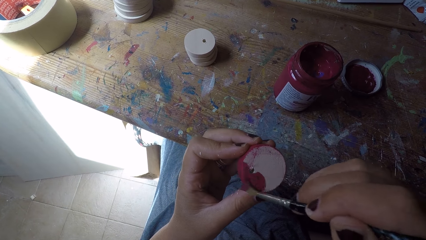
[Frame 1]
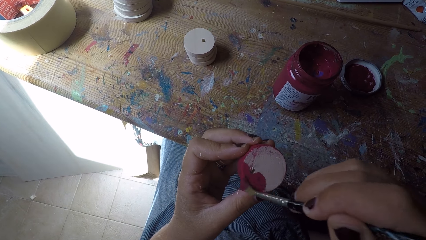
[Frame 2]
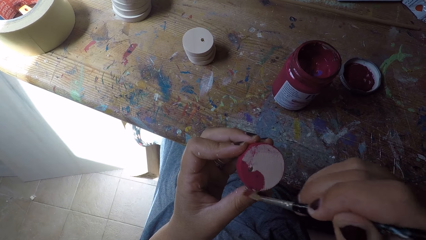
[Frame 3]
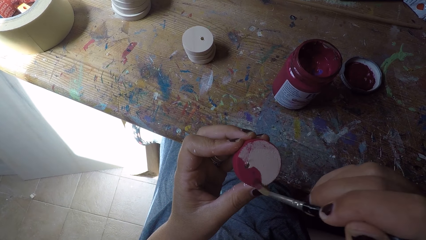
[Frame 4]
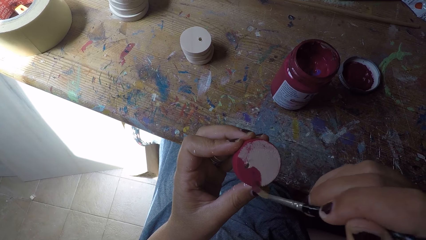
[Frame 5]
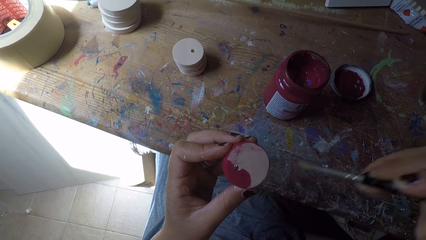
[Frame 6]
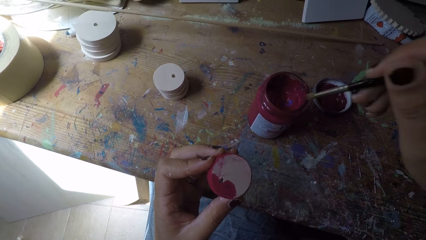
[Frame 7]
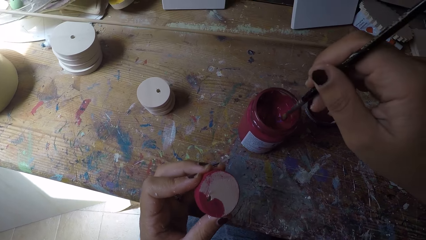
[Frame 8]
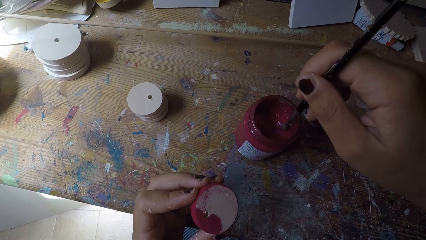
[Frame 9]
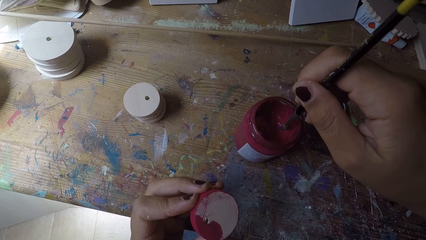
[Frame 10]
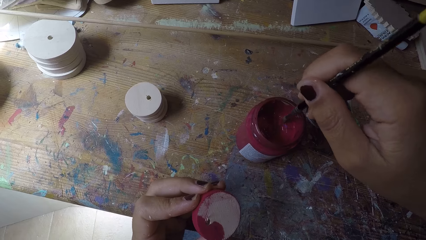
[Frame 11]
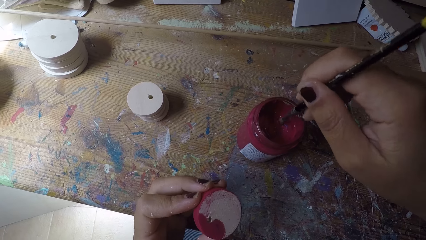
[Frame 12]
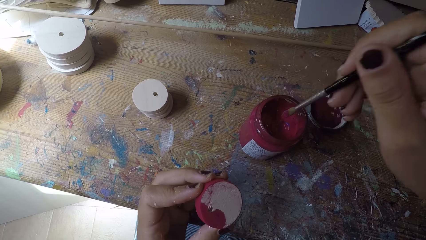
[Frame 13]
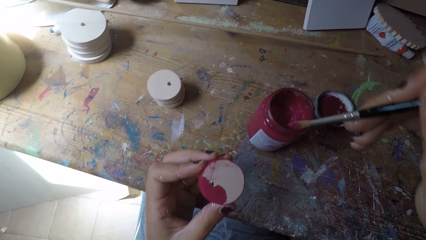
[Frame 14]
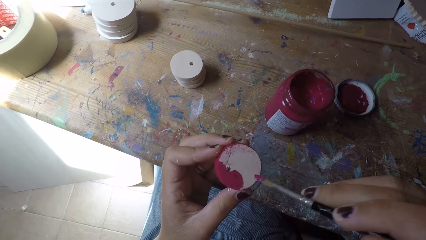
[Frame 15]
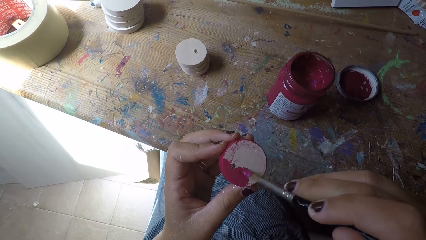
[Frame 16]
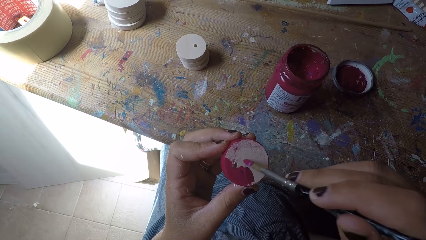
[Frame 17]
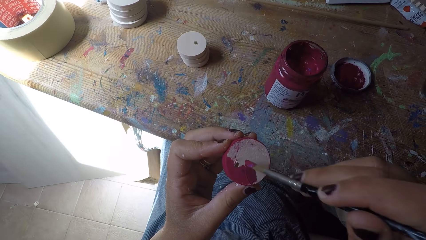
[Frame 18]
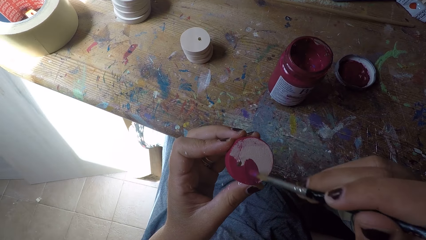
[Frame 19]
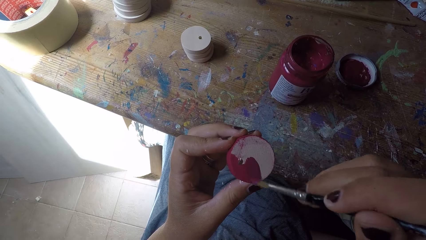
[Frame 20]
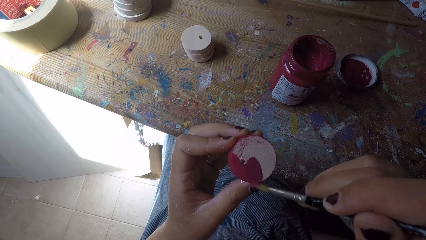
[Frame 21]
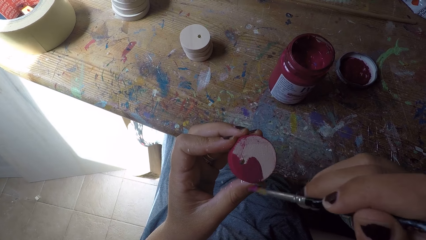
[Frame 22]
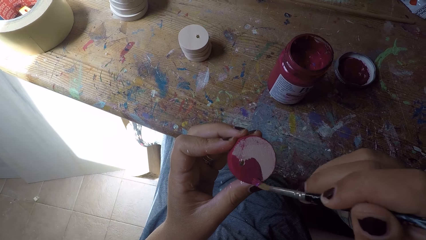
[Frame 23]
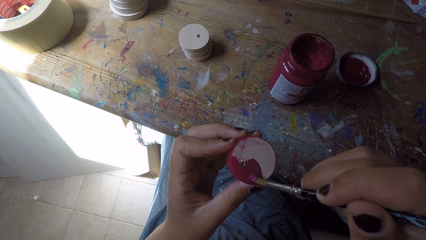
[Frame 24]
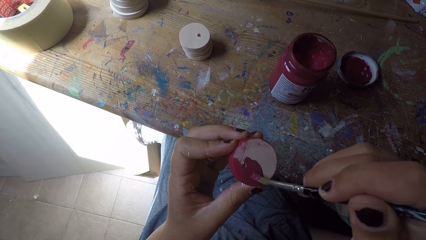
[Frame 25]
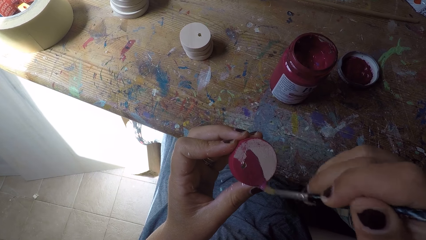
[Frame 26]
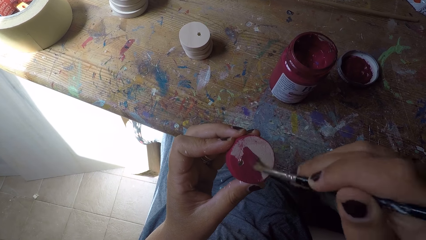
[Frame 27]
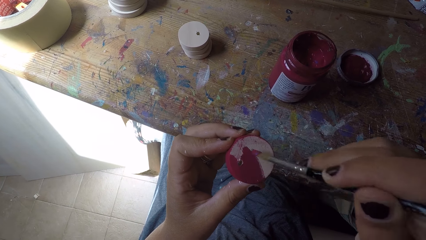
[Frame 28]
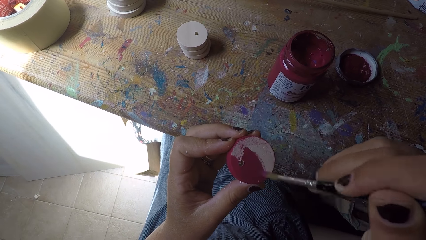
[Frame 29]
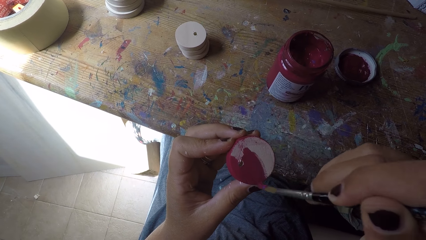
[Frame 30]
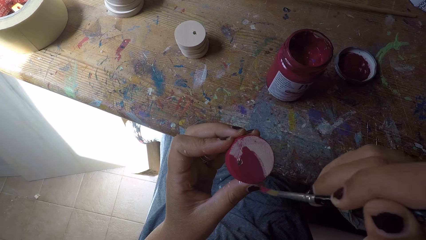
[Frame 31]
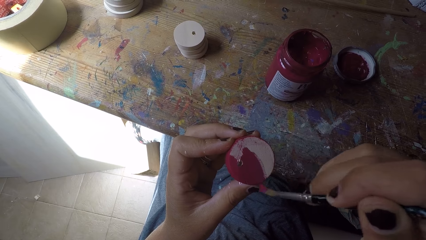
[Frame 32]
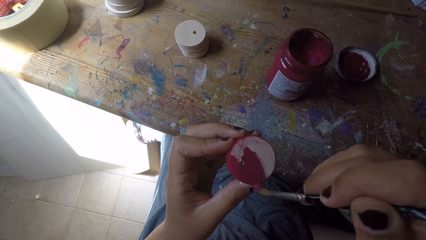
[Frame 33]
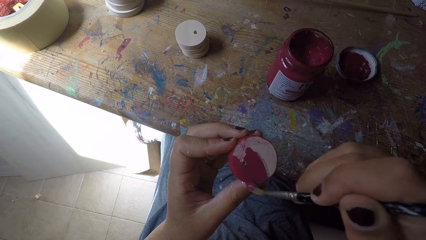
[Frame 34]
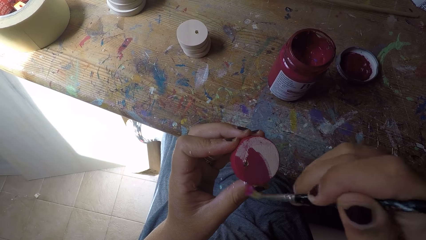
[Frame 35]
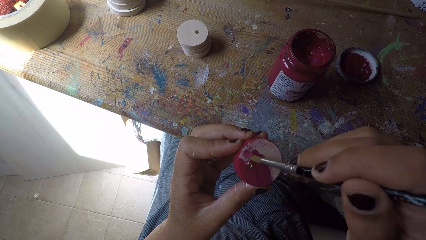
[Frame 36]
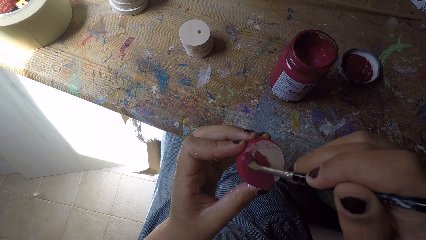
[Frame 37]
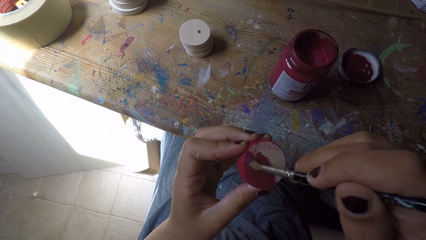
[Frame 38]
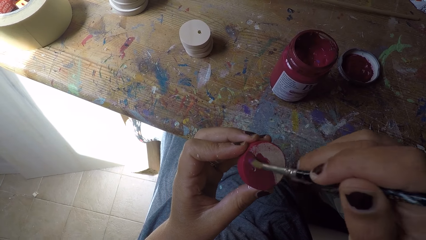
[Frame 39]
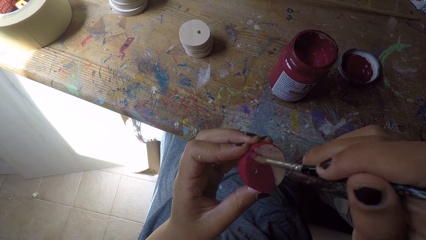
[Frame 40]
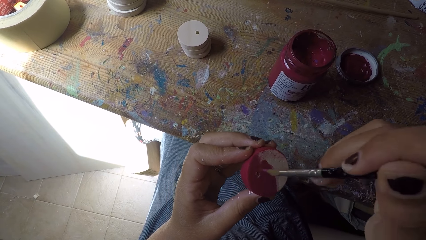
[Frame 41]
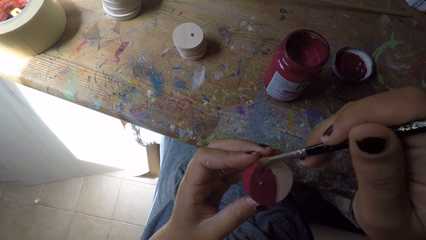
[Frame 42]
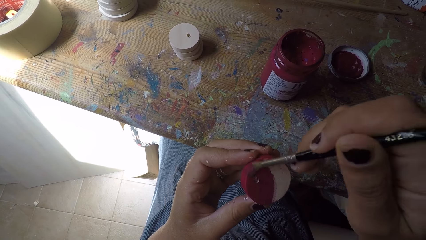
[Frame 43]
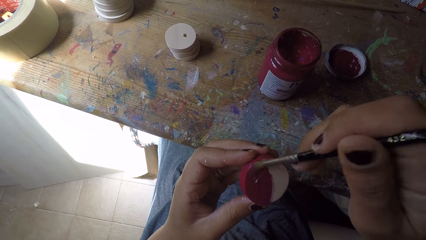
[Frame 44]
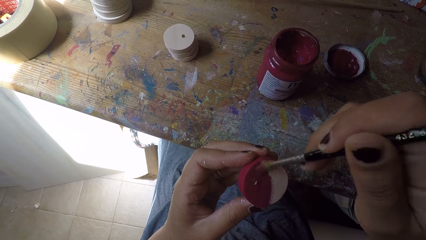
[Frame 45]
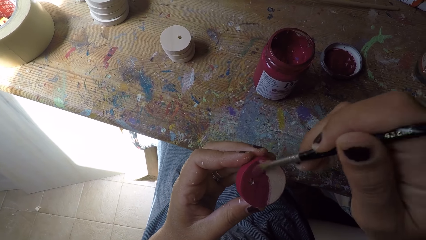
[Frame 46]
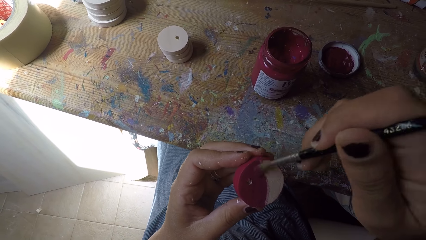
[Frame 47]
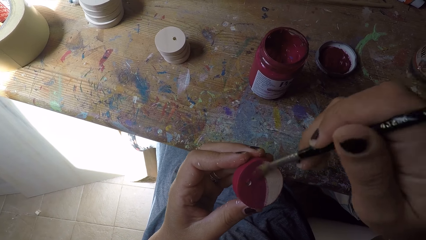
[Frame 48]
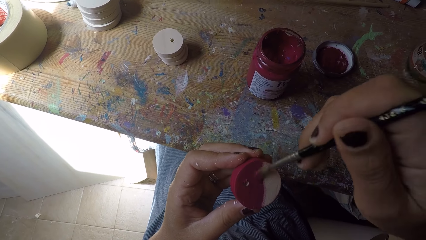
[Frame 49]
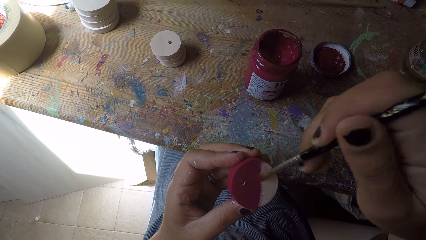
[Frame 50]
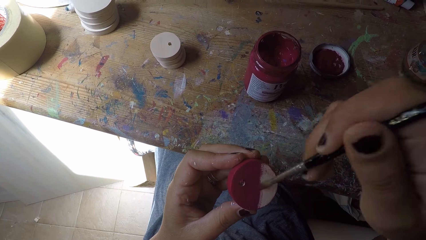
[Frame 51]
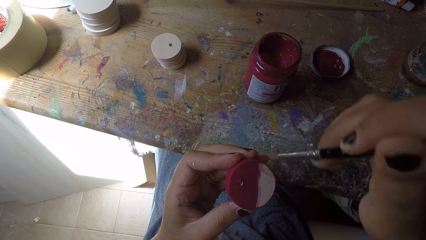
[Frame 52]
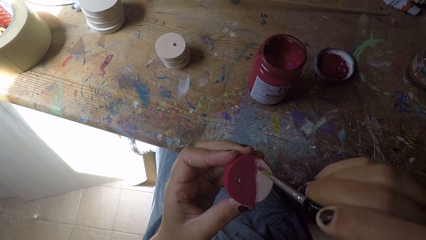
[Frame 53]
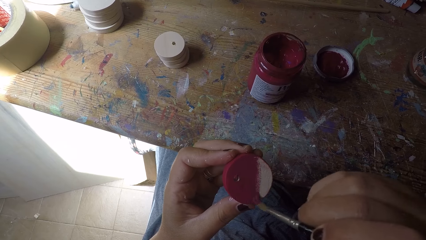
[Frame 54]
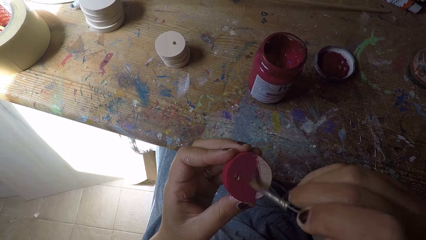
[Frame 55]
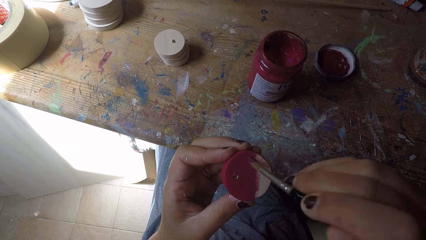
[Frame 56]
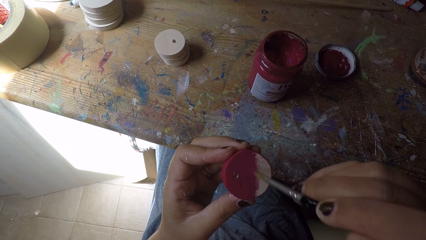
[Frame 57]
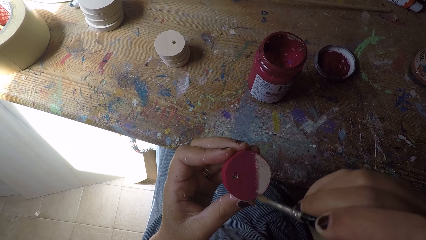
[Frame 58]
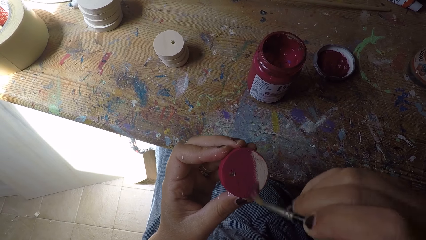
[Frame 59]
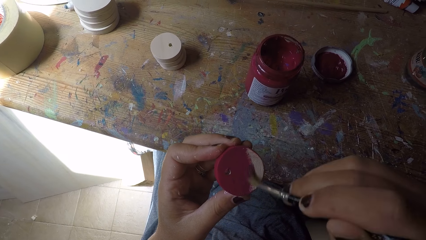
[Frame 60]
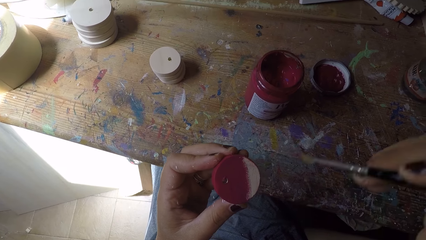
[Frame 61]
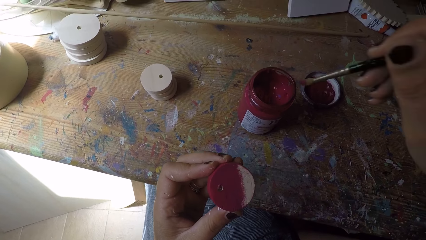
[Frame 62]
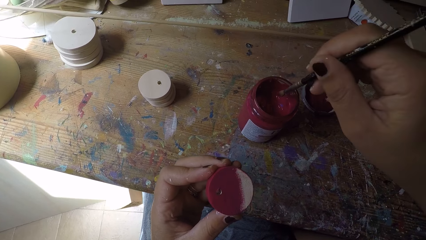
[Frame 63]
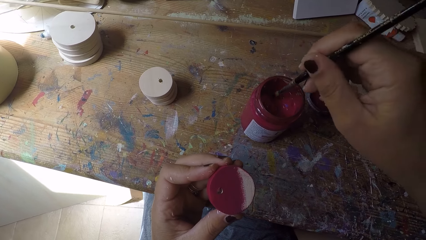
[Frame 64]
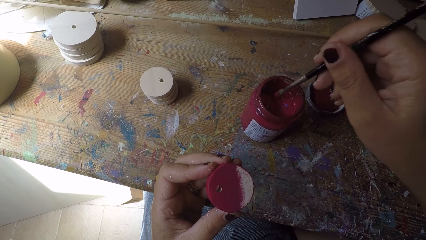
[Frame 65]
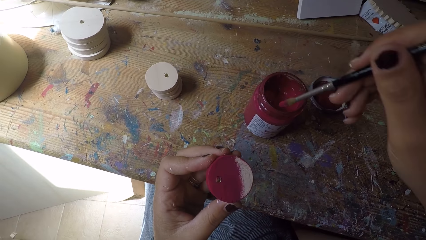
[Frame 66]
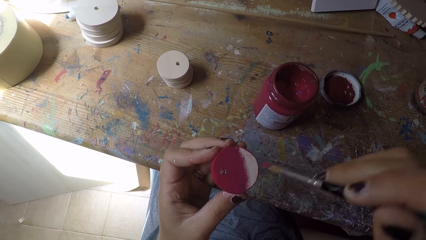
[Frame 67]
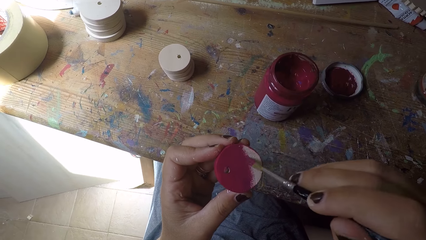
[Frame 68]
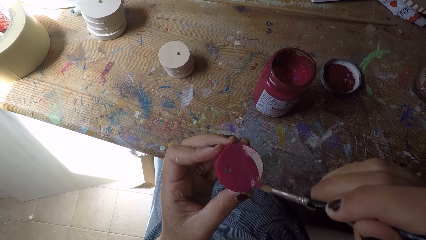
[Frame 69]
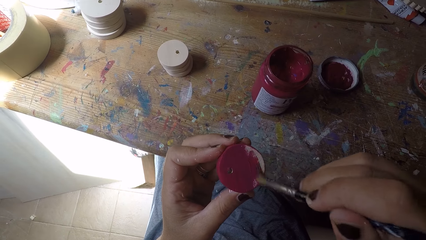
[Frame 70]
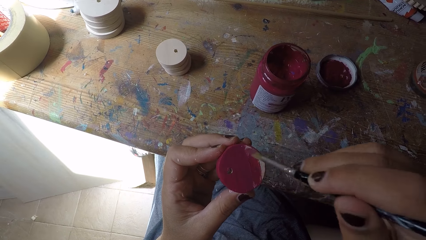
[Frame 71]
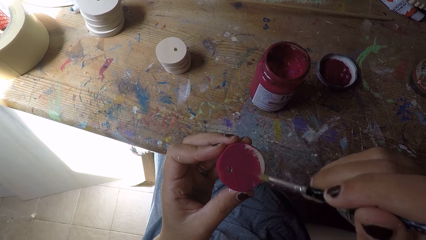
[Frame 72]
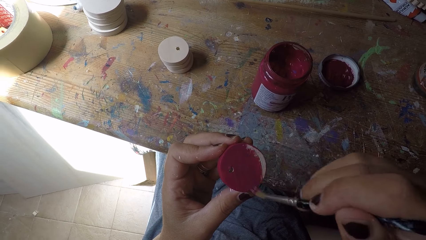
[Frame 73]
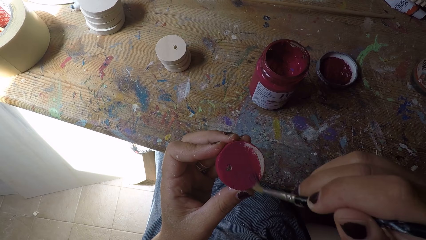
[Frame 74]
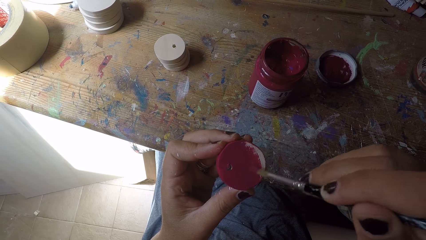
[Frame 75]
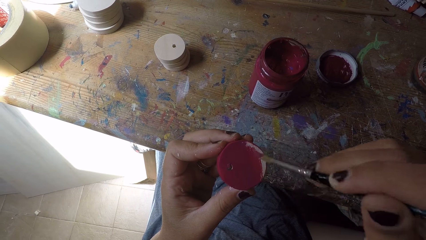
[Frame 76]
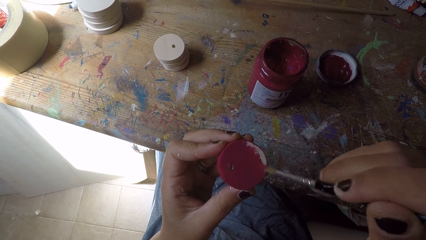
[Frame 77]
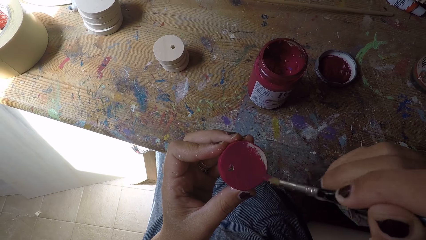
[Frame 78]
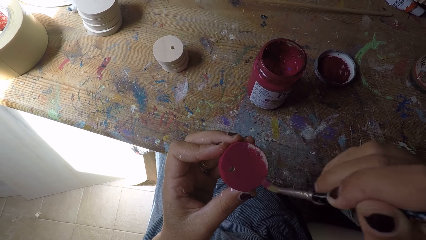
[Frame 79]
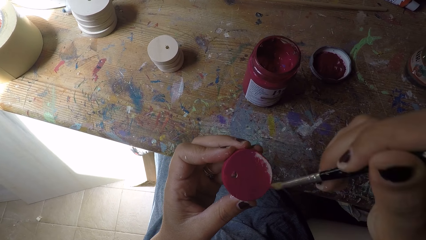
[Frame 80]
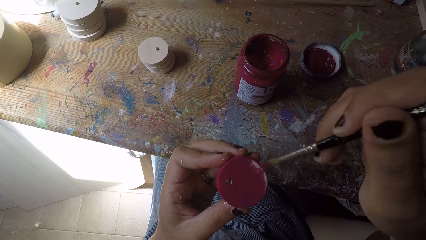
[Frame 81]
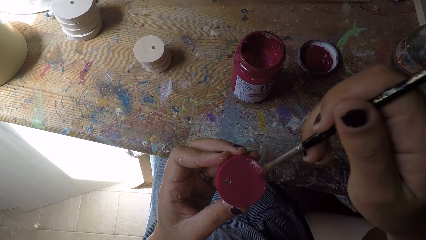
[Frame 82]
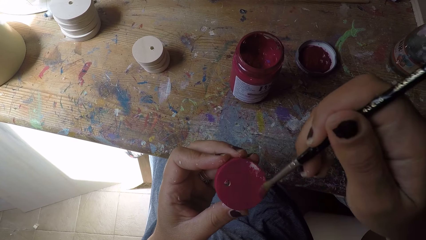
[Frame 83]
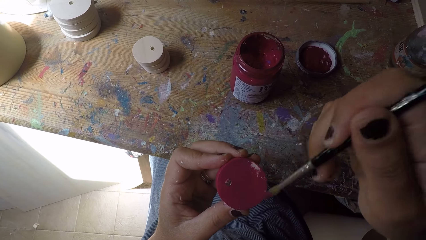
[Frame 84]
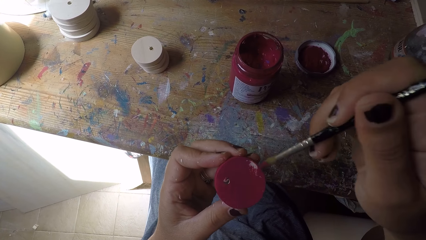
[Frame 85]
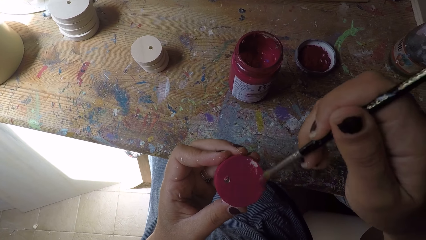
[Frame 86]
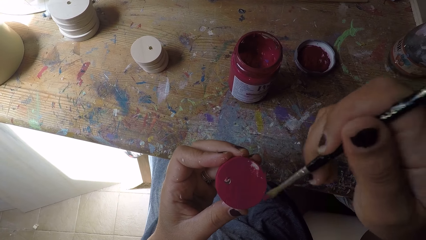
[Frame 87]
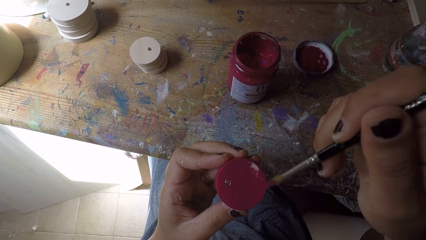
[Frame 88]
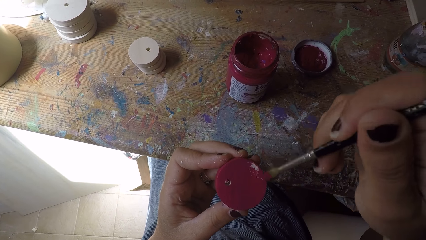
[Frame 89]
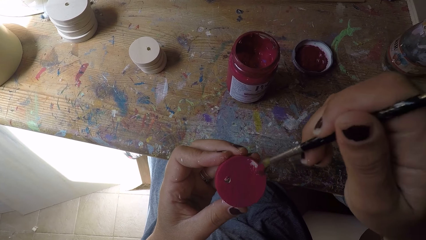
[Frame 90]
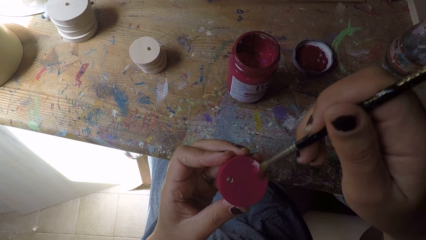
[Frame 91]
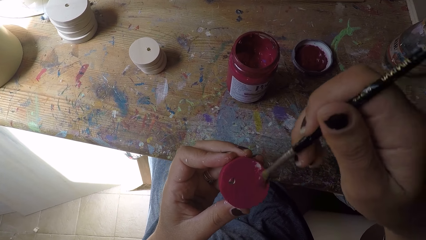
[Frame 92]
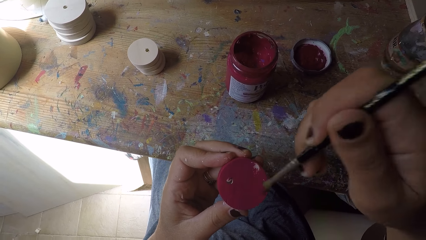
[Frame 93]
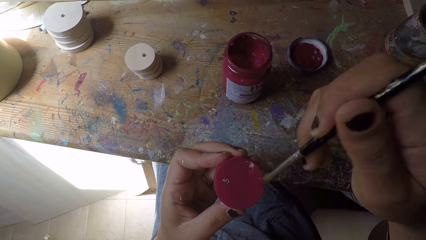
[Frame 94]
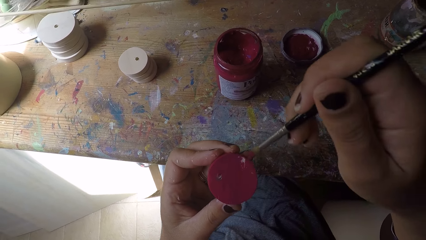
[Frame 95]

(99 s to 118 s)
The camera wearer scoops paint from the paint can with the paint brush in her right hand. She paints the easel round painting panel with the paint brush in her right hand. She scoops paint from the paint can with the paint brush in her right hand again and paints the easel round painting panel with the paint brush in her right hand again.
